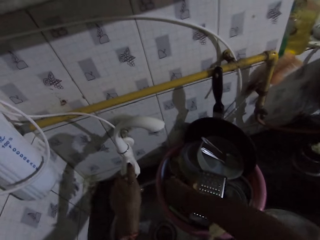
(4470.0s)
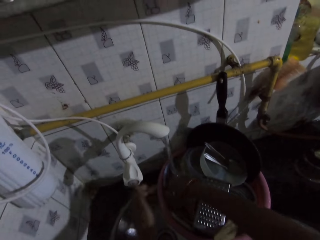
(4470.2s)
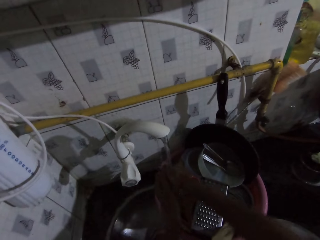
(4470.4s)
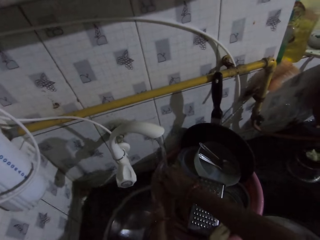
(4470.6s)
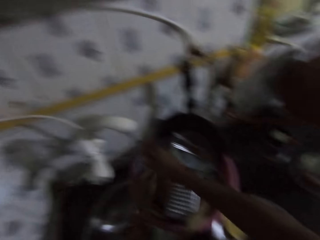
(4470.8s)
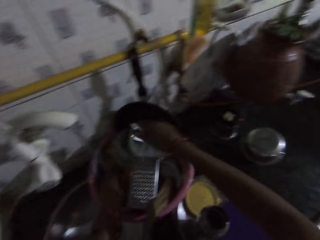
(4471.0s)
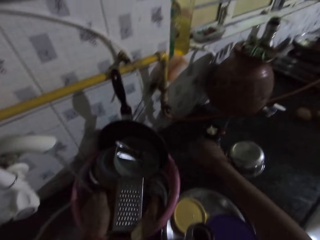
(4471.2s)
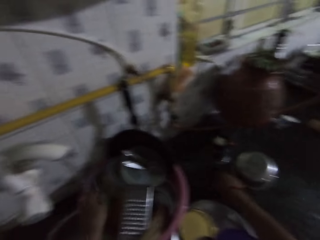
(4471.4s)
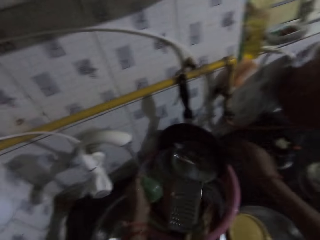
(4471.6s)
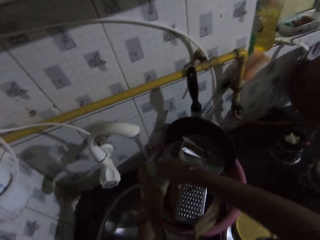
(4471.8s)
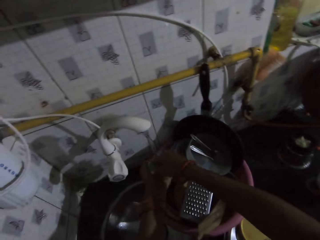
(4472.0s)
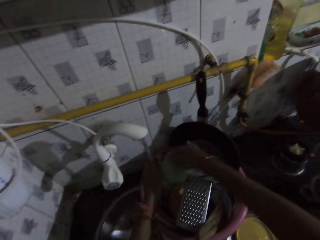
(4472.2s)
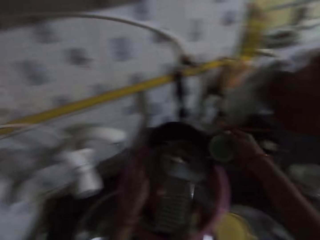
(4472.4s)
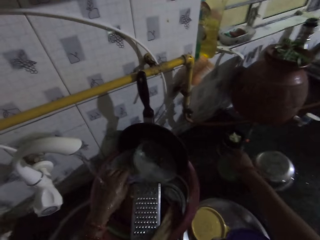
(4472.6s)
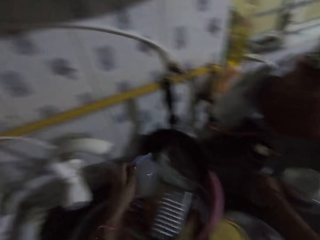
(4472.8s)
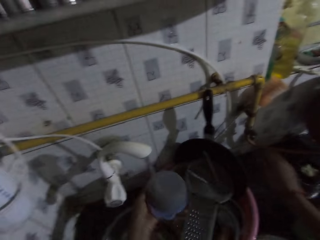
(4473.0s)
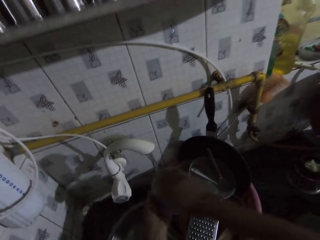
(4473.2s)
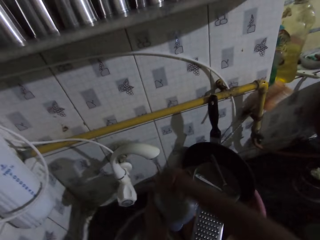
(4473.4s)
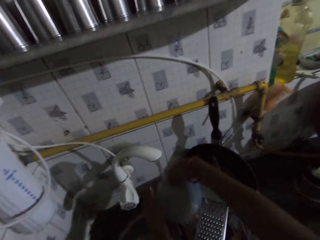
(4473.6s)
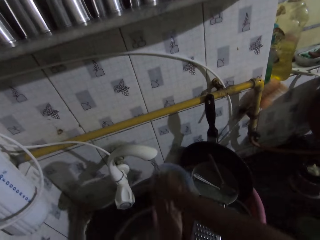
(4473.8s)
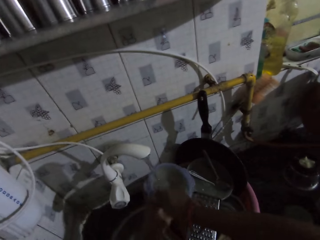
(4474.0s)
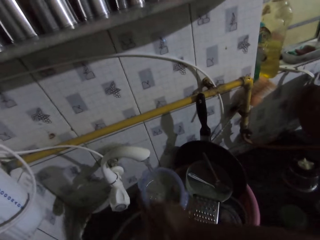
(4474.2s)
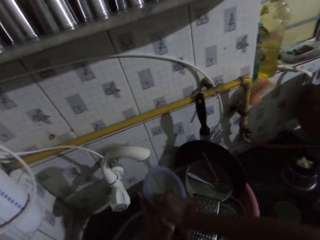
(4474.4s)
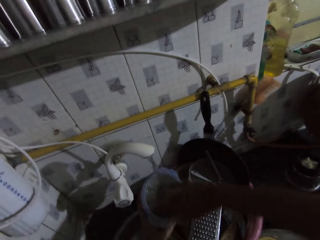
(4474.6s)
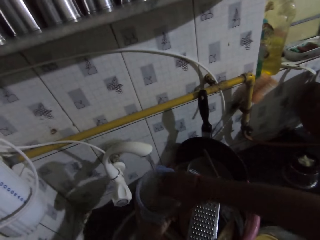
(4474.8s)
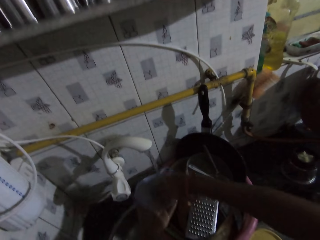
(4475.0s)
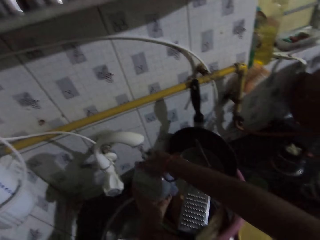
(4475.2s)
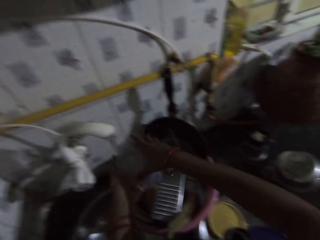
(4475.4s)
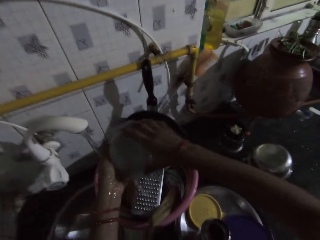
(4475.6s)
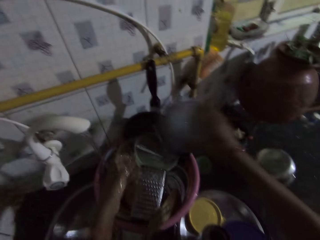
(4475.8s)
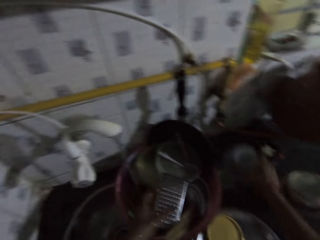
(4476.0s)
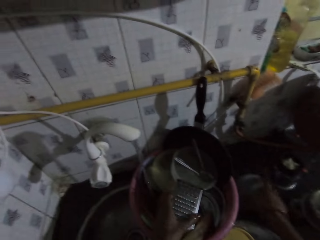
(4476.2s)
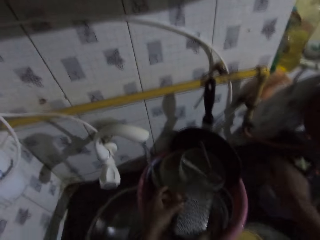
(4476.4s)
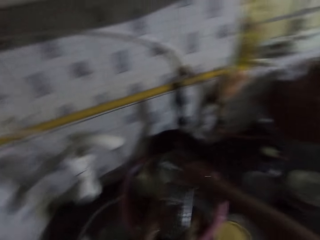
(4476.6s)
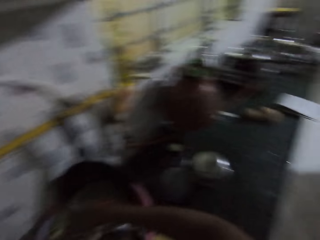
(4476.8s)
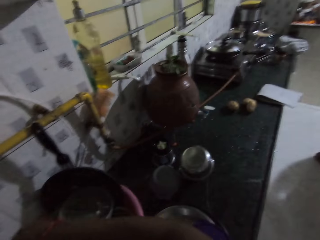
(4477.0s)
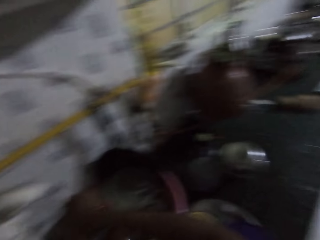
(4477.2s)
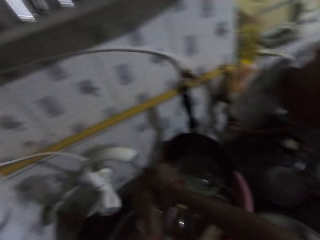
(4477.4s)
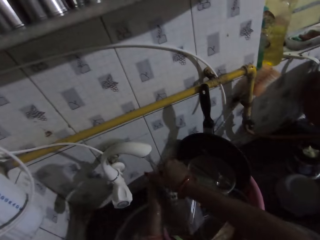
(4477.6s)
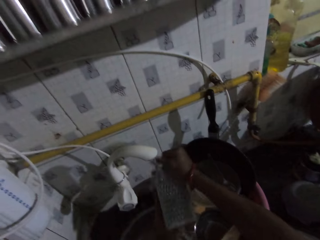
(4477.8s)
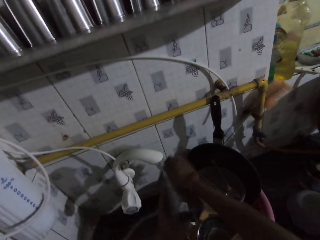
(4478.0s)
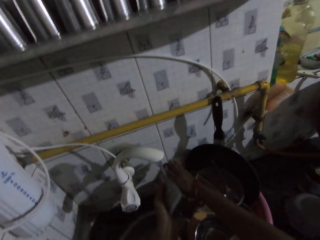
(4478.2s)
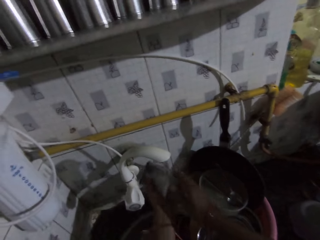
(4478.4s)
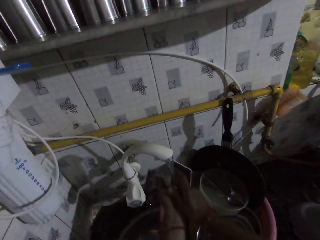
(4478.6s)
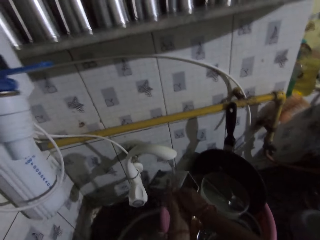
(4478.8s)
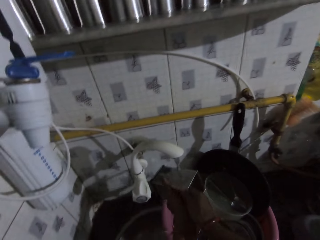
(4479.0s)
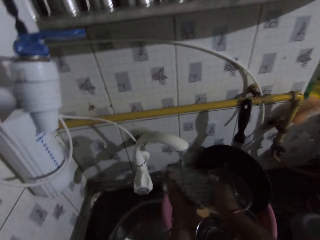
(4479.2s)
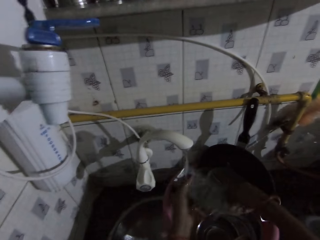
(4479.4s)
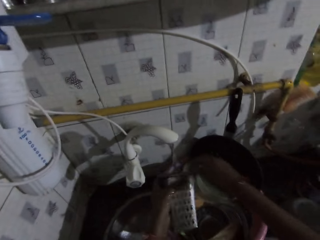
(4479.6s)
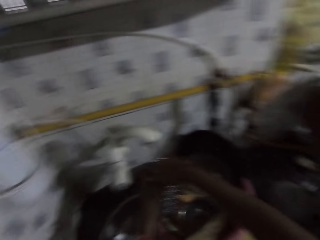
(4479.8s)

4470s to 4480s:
The camera wearer opens the tap with her left hand. She picks up a lid from the basin with her right hand. She washes utensils from the basin onto a counter. She rinses the lid underneath the tap with both hands. She picks up a cover from the basin with her left hand. She drops the lid on the kitchen slab with her right hand. She rinses the cover underneath the tap with both hands. She picks up a bowl from the basin with her left hand. She drops the cover on the kitchen slab with her right hand. She rinses the bowl underneath the tap with both hands. She drops the bowl on the kitchen slab with her right hand. She picks up a grater from the basin with her left hand. She rinses the grater underneath the tap with both hands.

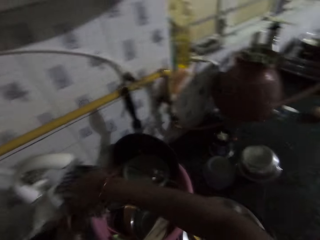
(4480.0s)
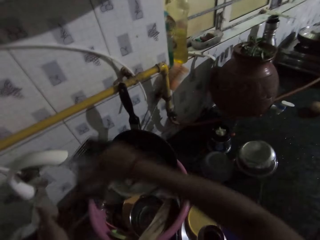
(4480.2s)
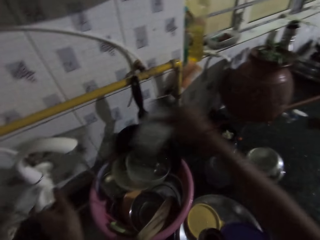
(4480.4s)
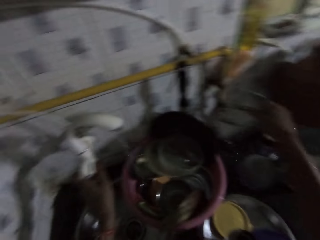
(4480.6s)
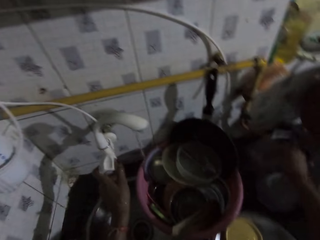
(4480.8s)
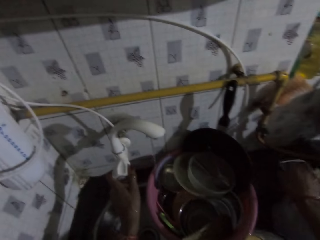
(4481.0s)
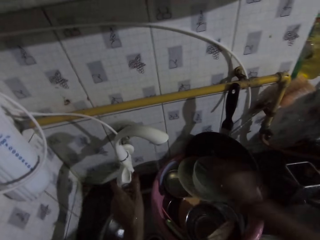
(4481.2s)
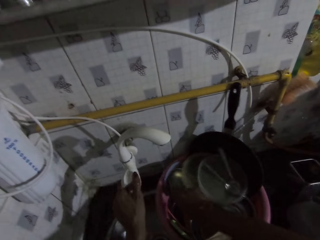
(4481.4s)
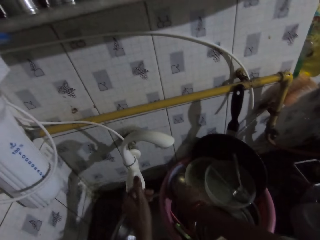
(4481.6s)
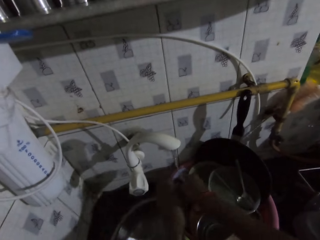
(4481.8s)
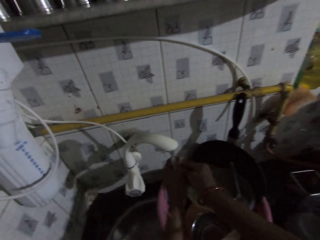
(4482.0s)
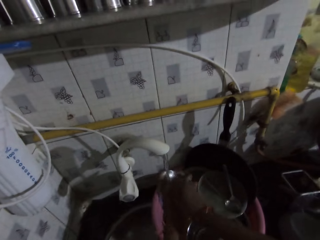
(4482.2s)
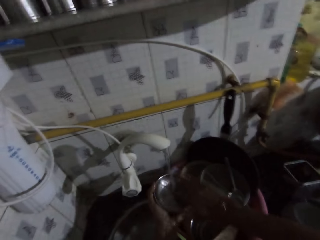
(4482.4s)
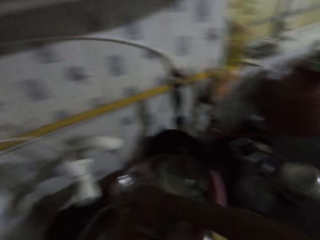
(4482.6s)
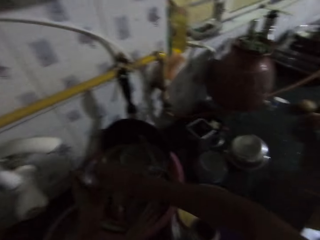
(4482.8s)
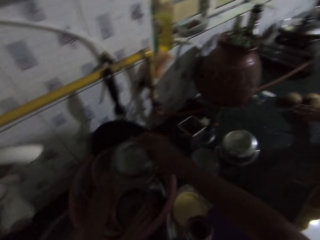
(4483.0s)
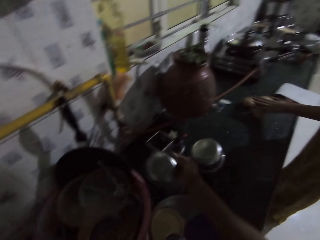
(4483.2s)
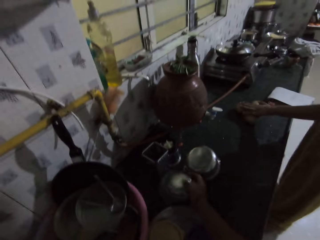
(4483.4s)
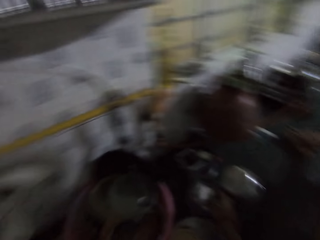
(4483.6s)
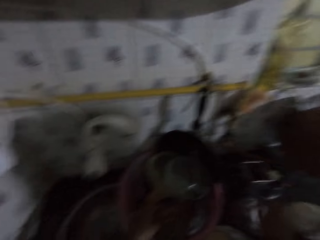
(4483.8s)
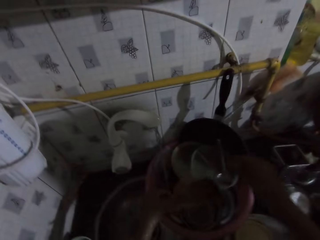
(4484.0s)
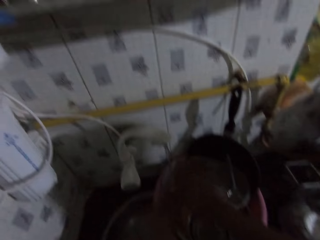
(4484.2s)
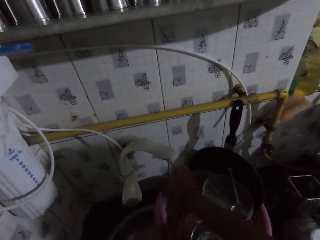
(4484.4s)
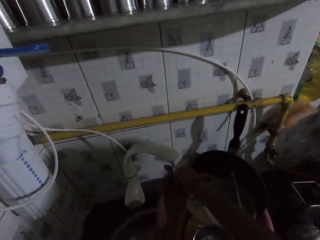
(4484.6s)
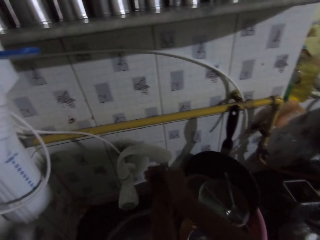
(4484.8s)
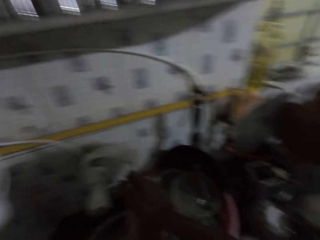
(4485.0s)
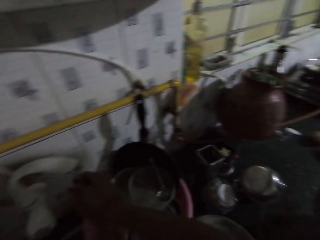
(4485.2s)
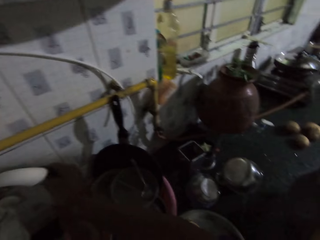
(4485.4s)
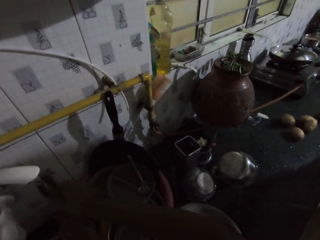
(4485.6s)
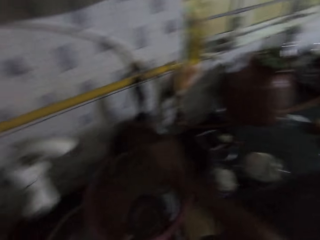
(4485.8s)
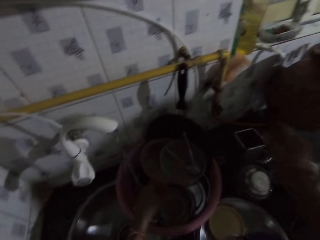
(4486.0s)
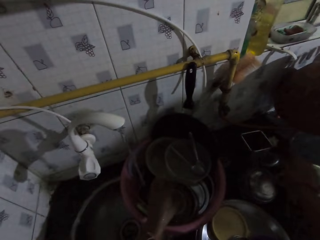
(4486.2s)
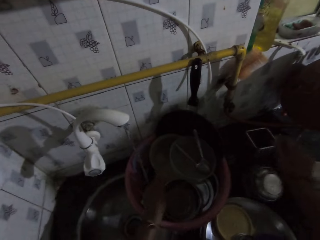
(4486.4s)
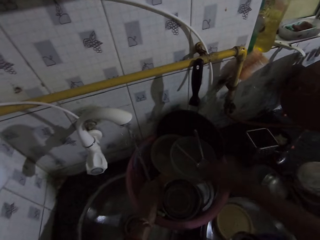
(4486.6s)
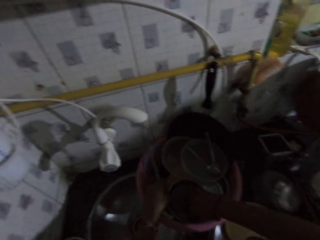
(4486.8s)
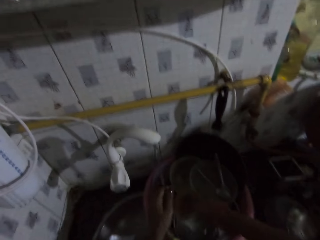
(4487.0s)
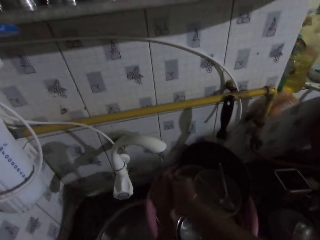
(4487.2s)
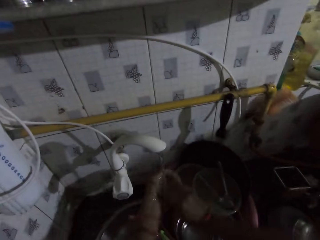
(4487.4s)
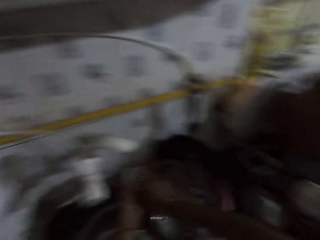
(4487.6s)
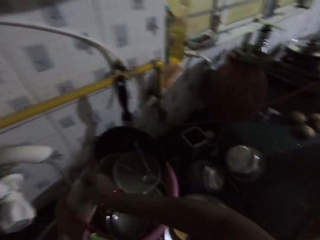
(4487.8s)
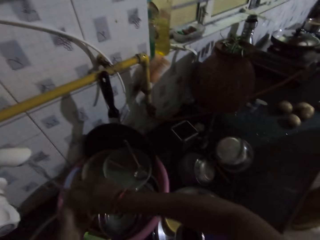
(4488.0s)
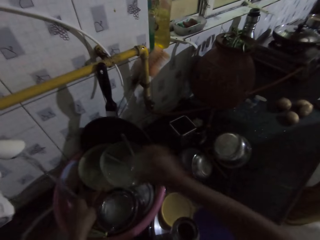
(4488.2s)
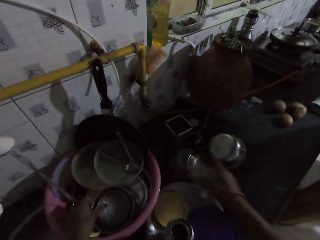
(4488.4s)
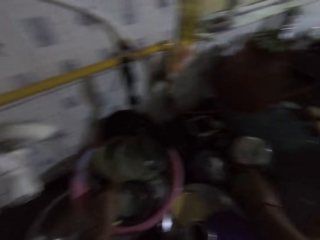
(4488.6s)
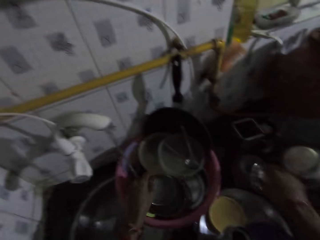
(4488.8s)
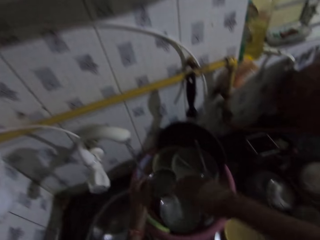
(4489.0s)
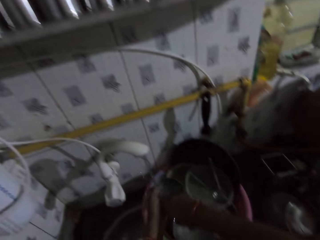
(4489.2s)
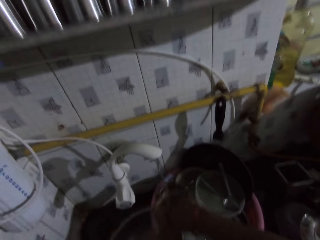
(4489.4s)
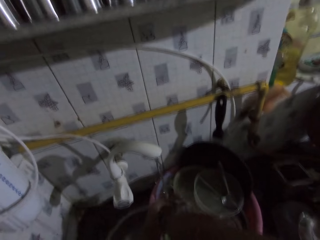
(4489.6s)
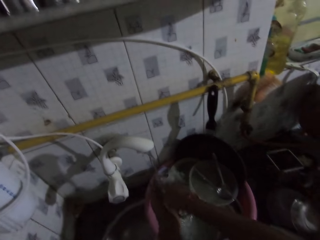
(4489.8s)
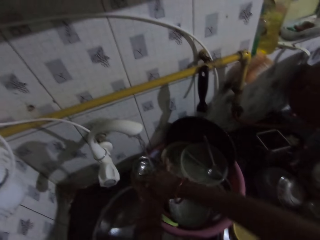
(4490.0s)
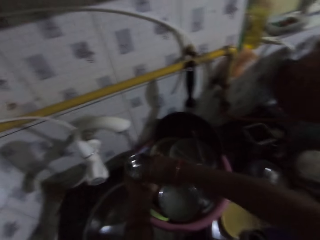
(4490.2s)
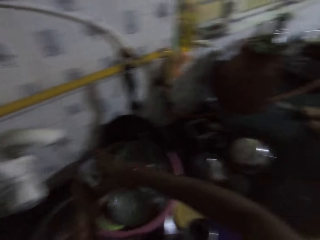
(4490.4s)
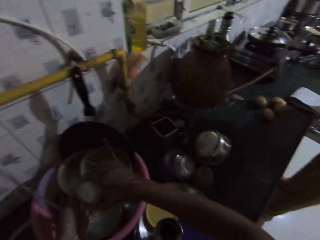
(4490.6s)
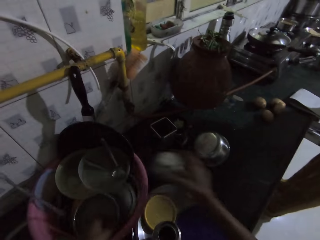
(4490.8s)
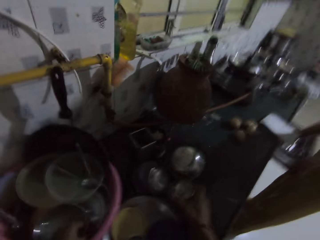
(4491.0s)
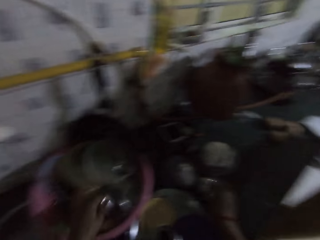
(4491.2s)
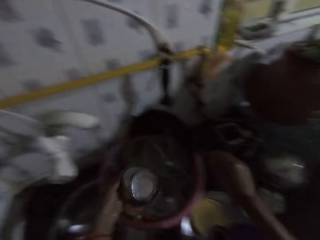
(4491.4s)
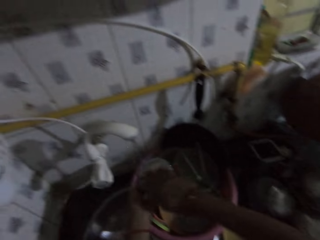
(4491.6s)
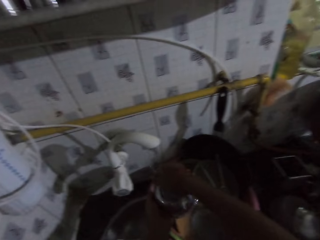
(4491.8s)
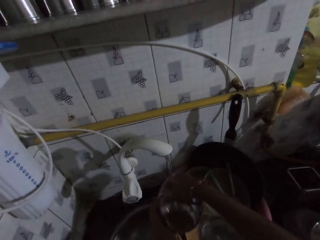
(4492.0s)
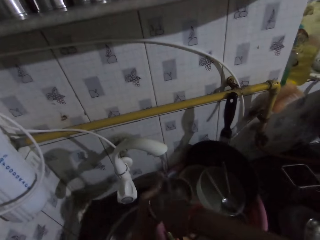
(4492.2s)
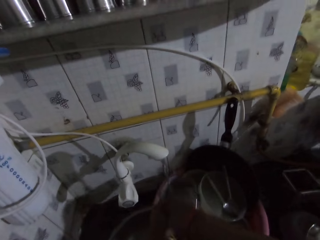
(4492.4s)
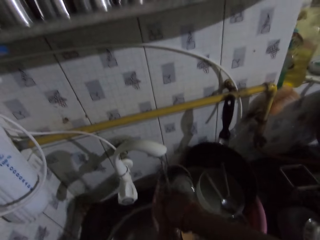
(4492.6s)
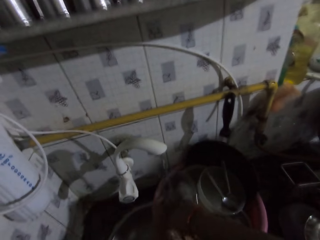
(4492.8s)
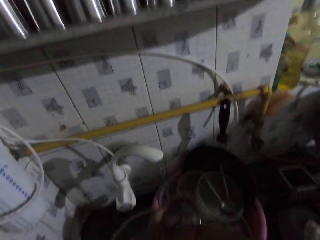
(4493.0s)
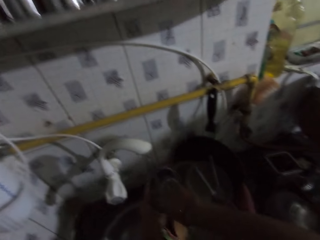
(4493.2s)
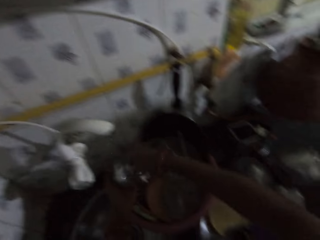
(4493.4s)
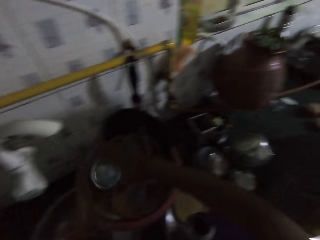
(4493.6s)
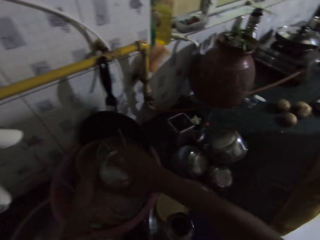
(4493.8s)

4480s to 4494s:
The camera wearer closes the tap with her left hand. She drops the grater on the kitchen slab with her right hand. She picks up a bowl from the basin with her right hand. She washes utensils from the basin onto a counter. She opens the tap with her left hand. She rinses the bowl underneath the tap with both hands. A person touches potatoes on the counter. The camera wearer interacts with the person. She drops the bowl on the kitchen slab with her right hand. She picks up a bowl from the basin with her left hand. She washes the bowl underneath the tap with both hands. She drops the bowl on the kitchen slab with her right hand. She picks up a bowl from the basin with her left hand. She rinses the bowl underneath the tap with both hands.
